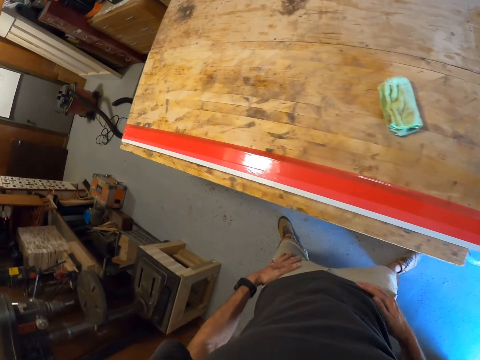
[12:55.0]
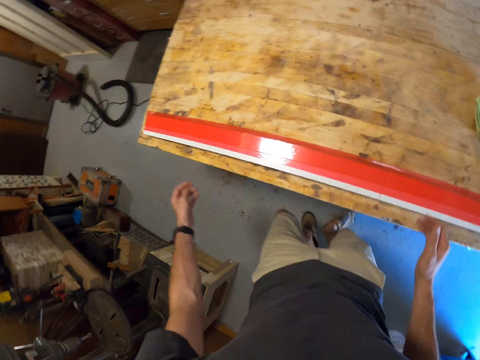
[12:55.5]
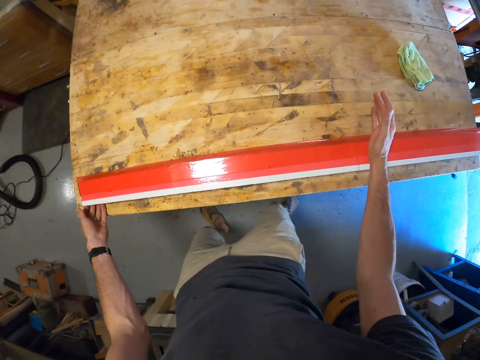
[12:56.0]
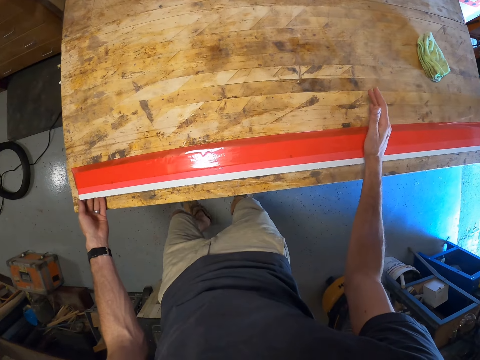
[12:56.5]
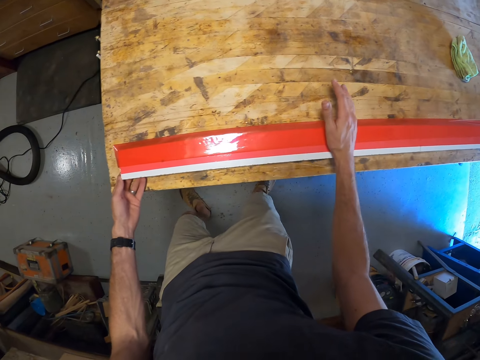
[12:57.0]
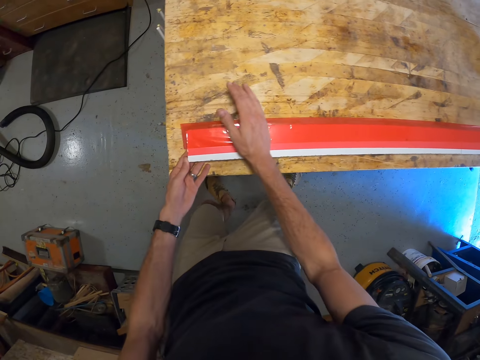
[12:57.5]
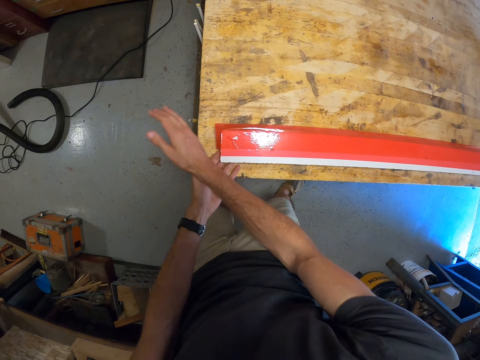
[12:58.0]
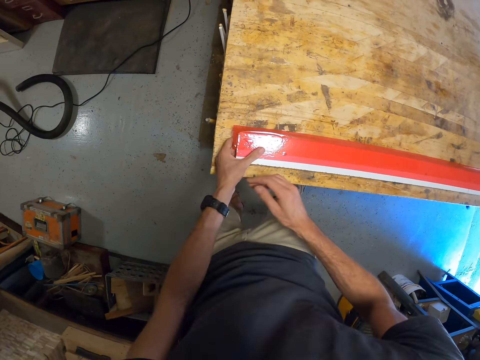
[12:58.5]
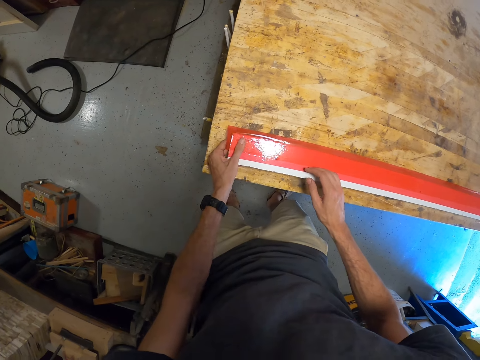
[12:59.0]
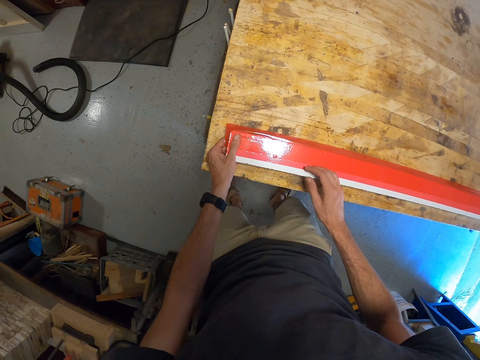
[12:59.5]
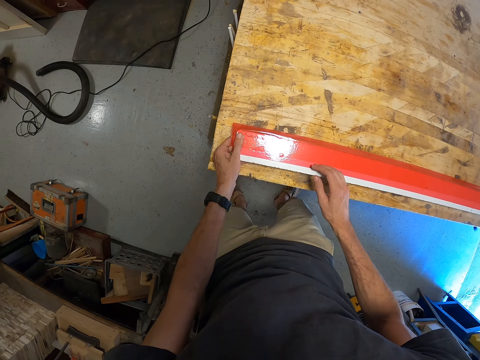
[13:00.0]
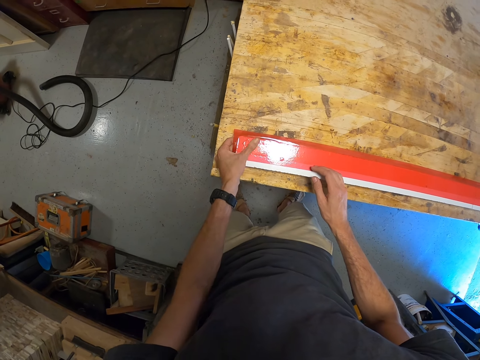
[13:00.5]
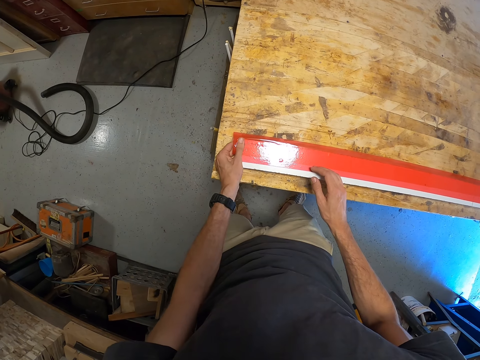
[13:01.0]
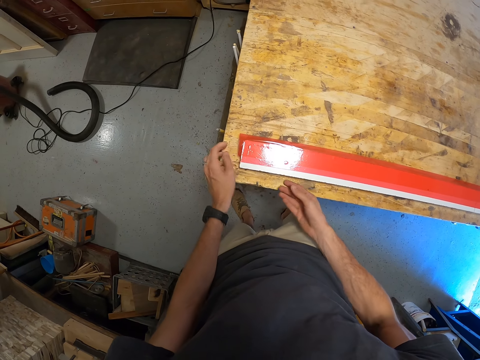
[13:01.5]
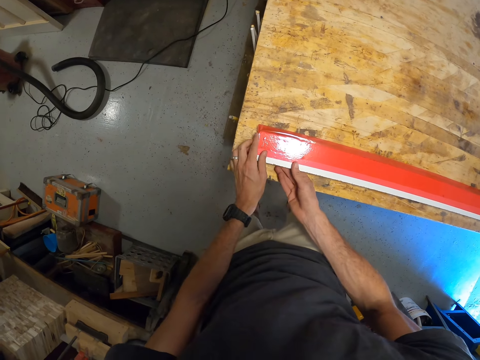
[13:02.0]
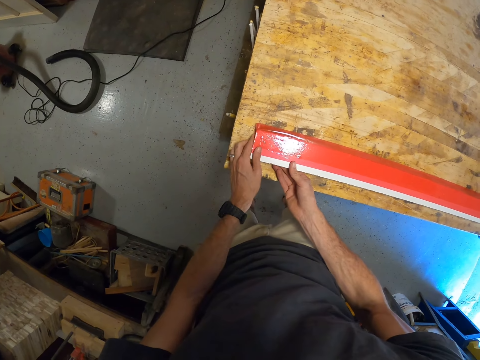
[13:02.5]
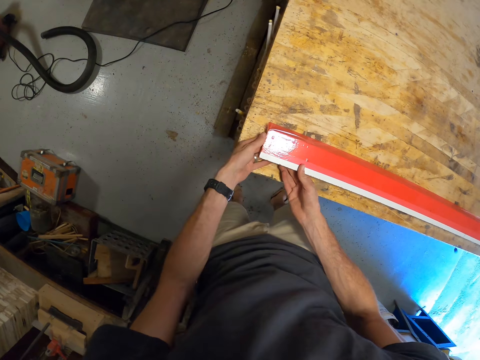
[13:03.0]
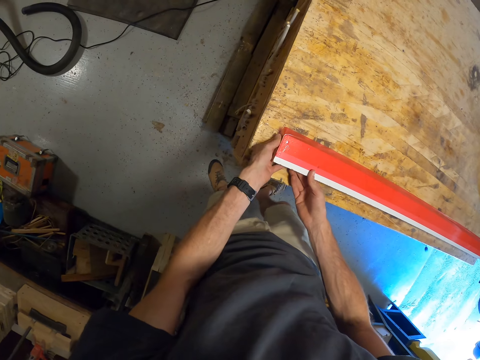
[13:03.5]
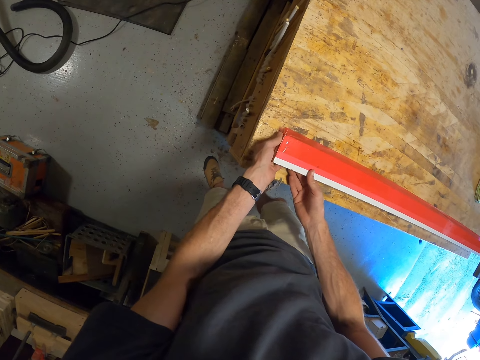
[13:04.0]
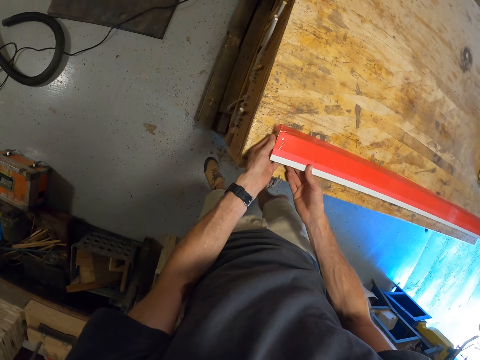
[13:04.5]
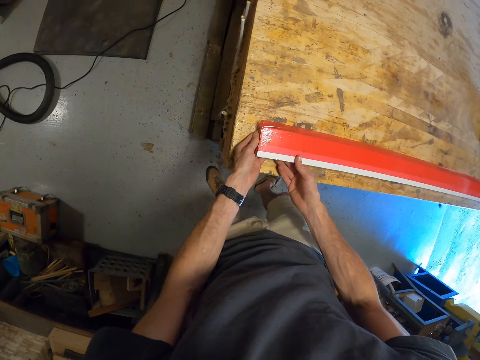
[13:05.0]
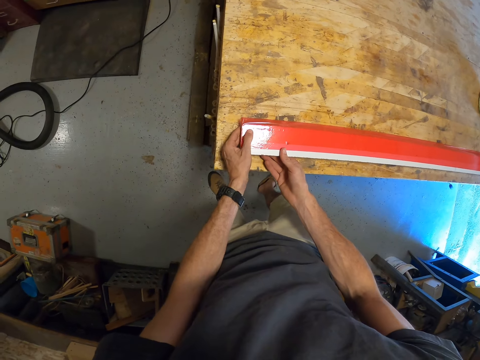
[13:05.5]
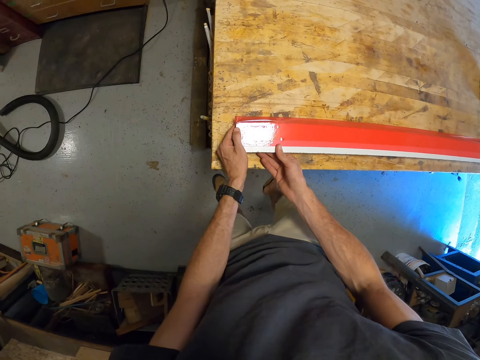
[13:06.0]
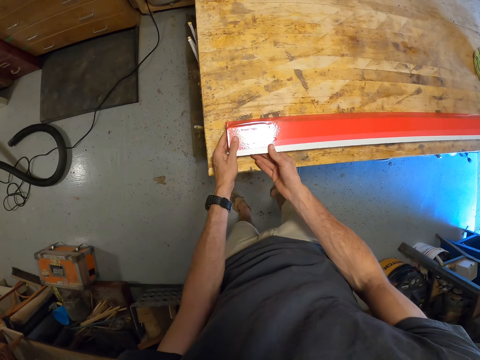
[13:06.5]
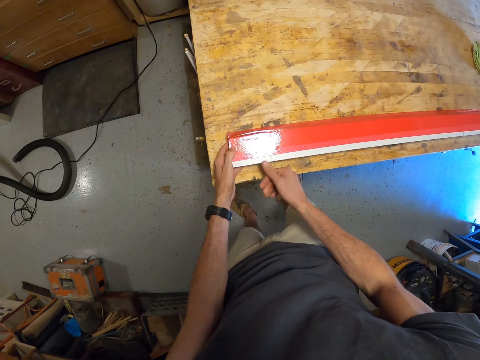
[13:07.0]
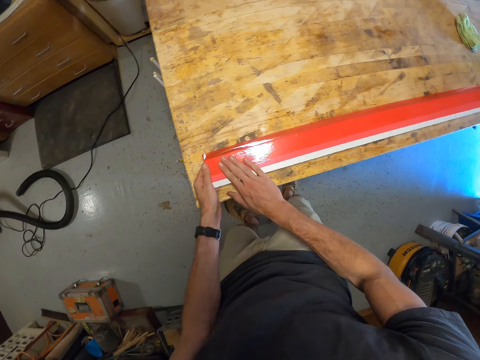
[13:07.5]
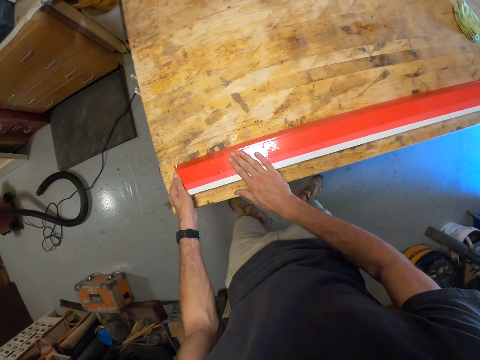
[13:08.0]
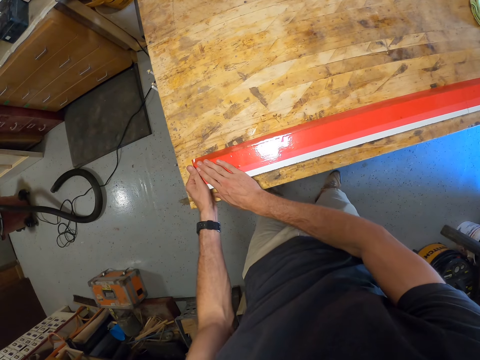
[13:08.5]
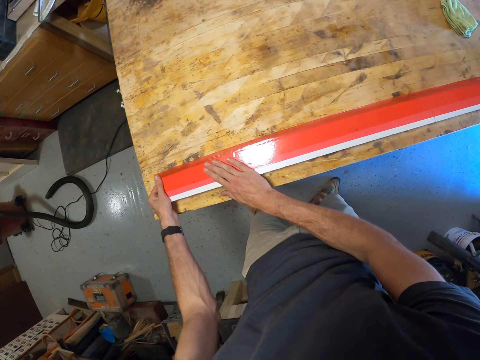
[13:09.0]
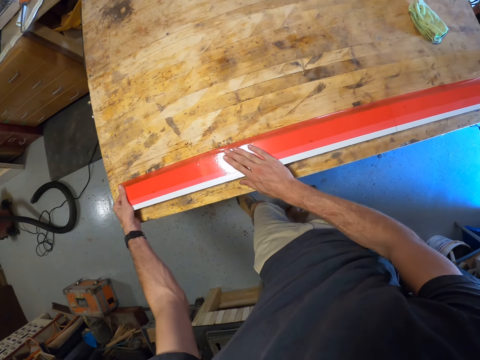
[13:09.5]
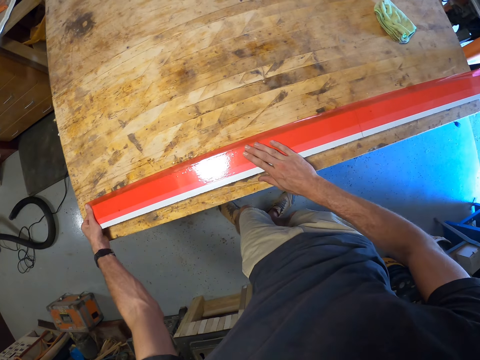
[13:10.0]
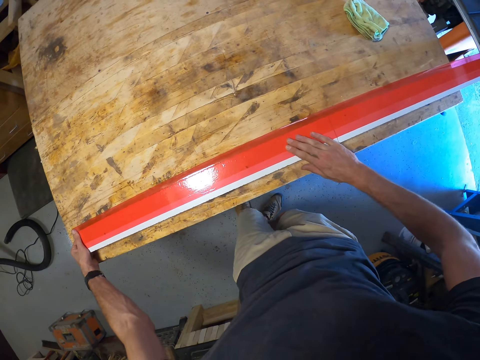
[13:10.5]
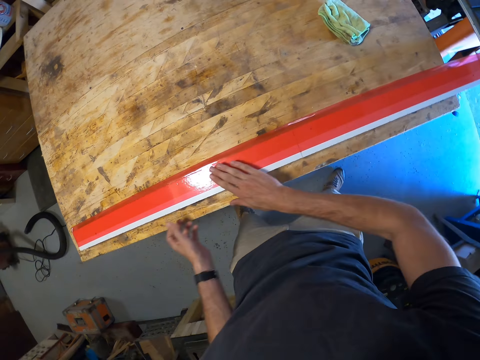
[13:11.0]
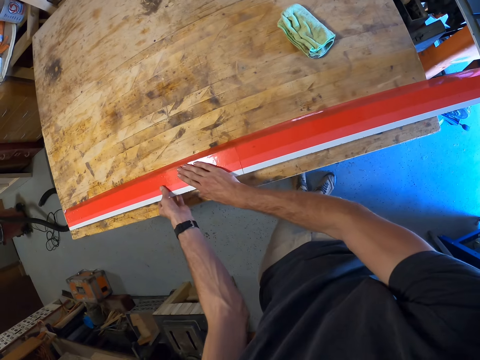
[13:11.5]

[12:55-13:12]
The camera wearer moves around the table. He squeezes the sellotape on the wood. He adjusts the tape on the plank. He rubs his hands on the plank.

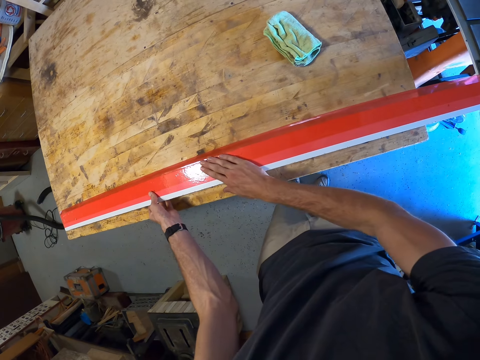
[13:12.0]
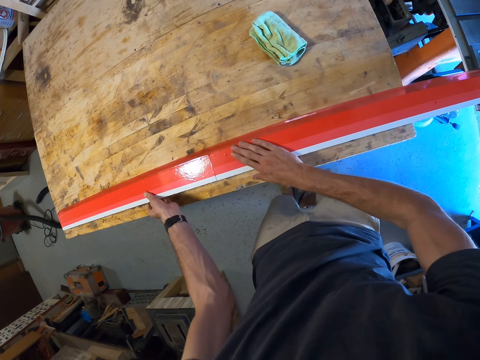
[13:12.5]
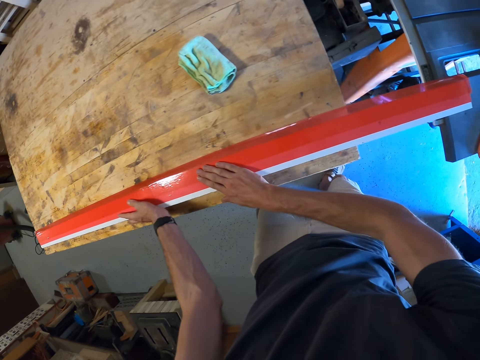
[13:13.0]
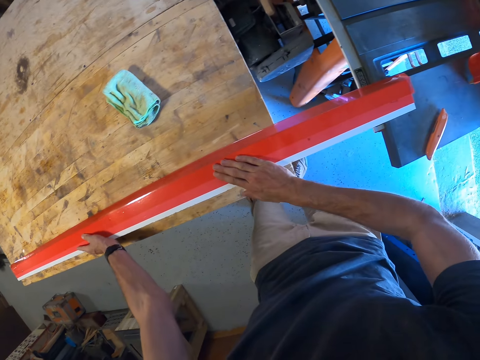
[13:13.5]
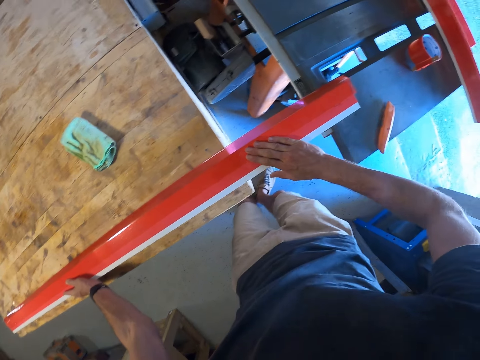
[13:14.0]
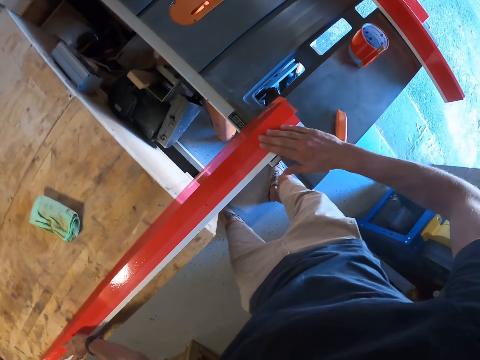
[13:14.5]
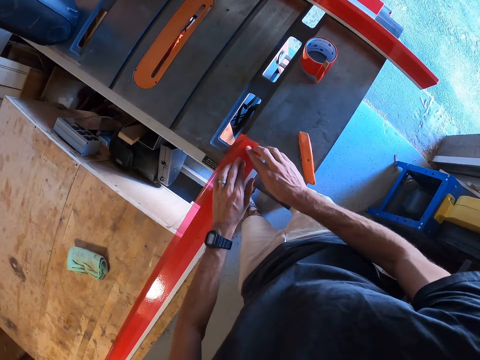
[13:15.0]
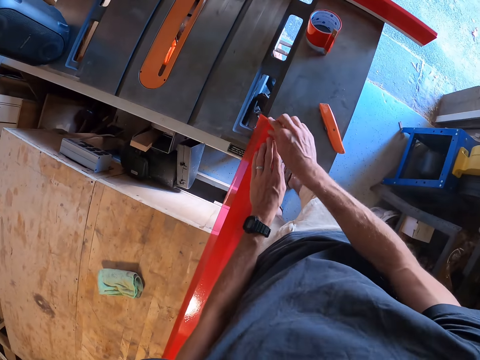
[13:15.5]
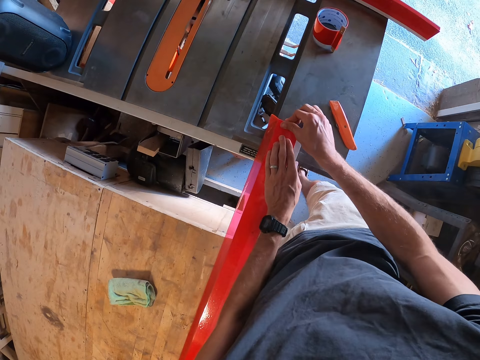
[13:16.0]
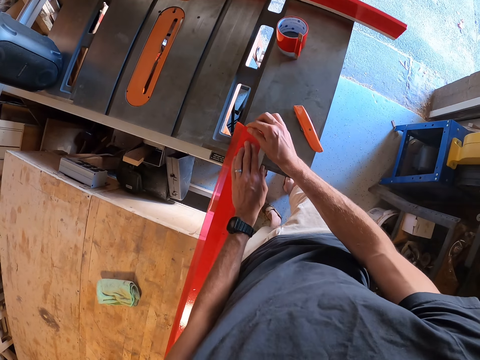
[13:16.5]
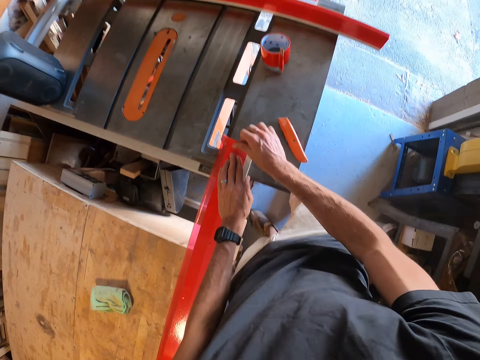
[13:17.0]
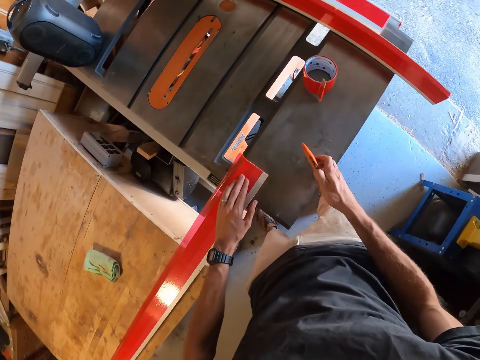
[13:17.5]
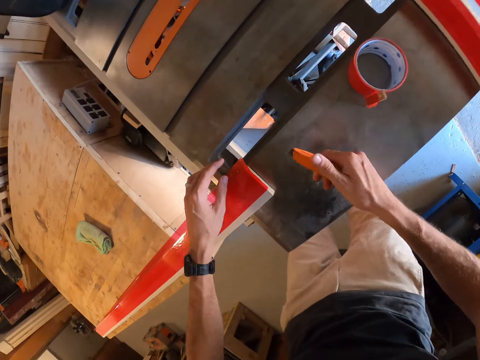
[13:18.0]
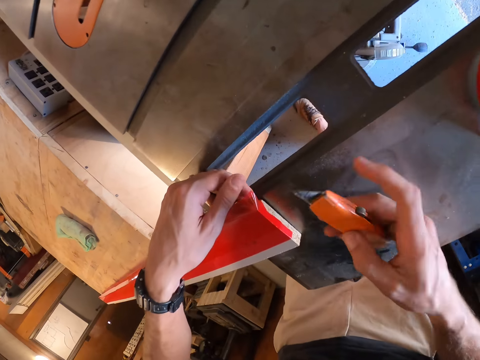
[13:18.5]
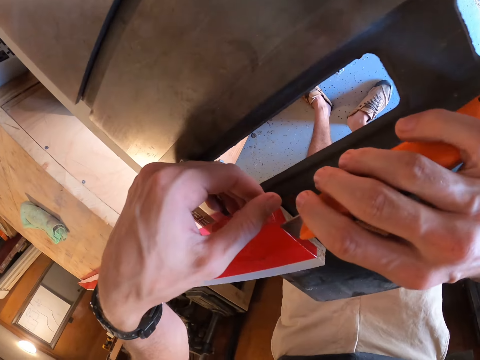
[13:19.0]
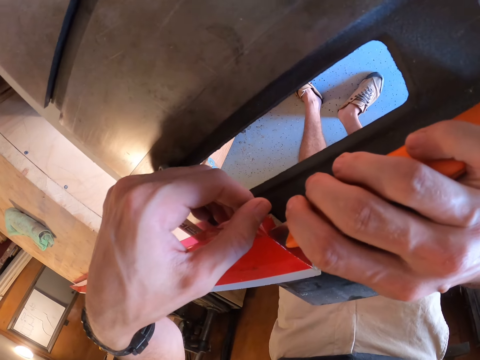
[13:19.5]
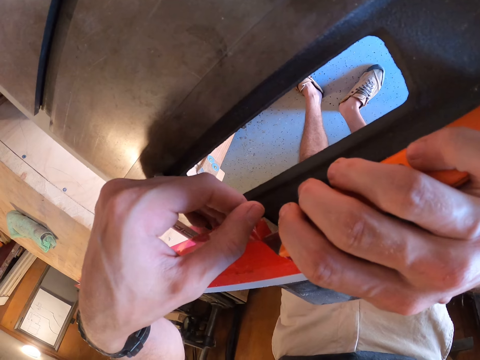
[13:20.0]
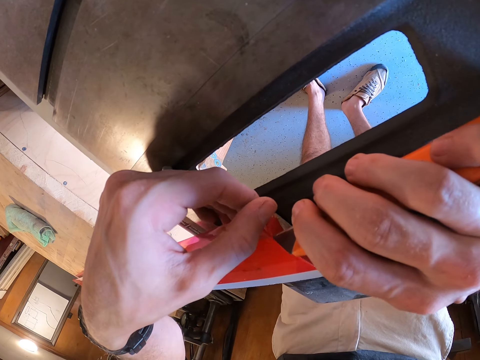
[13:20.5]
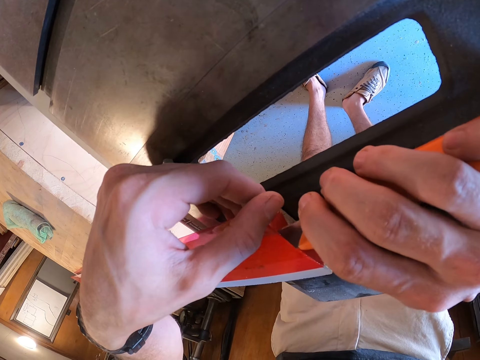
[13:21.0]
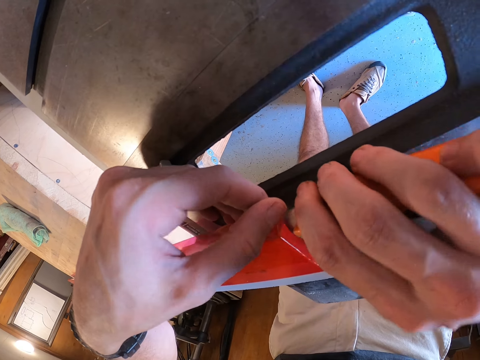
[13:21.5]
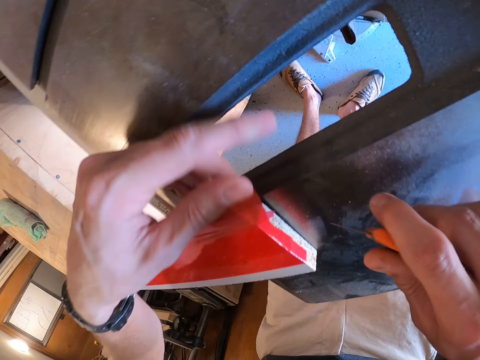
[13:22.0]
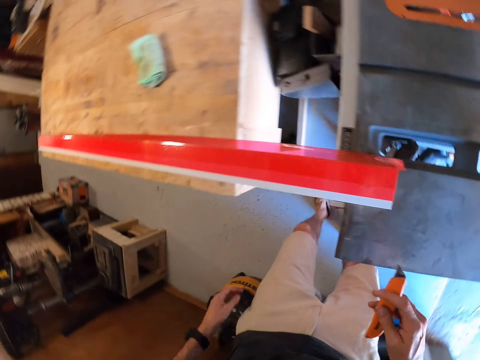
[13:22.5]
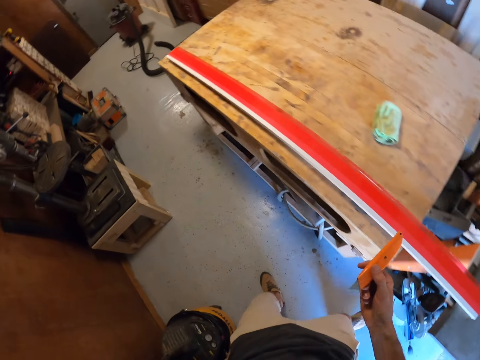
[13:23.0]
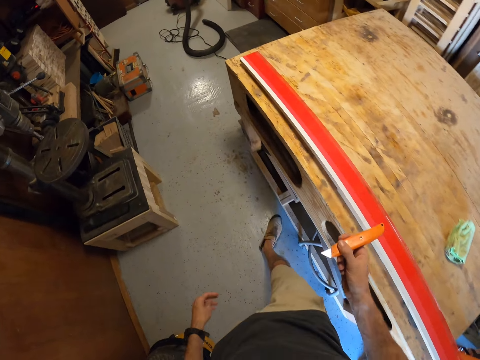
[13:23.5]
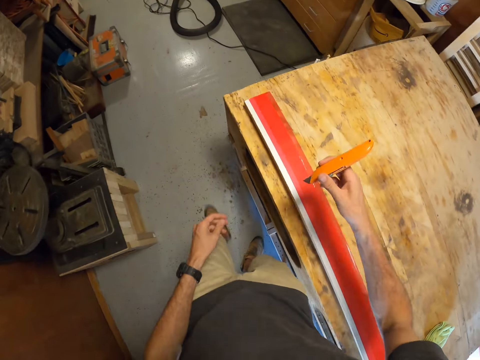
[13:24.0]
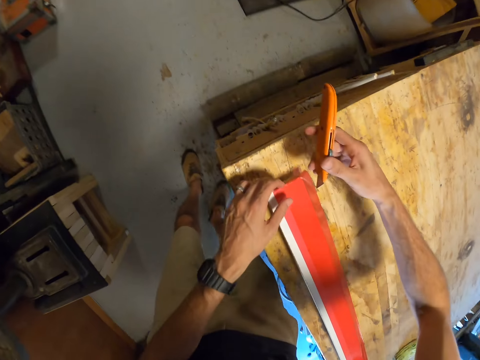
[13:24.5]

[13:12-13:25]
The camera wearer adjusts the tape on the plank with his hand. He picks up the cutter on the table. He cuts the tape on the plank with the cutter. He walks around the table to the other end of the plank.
